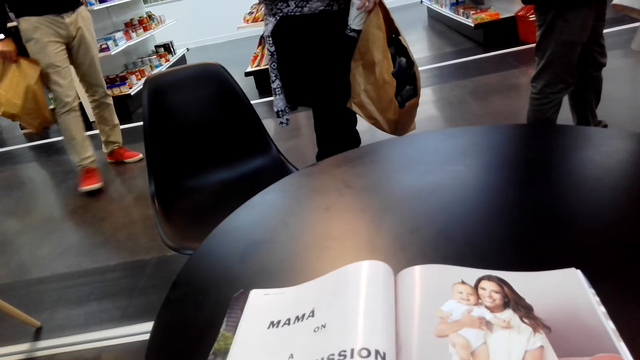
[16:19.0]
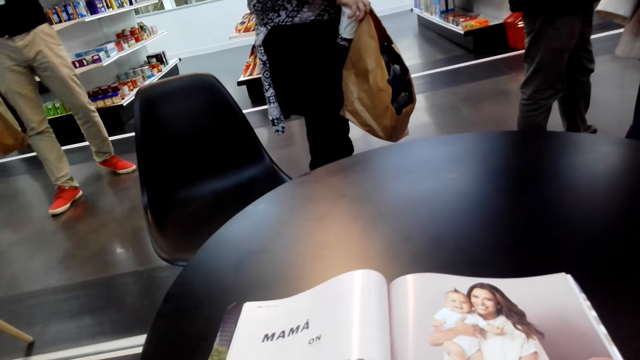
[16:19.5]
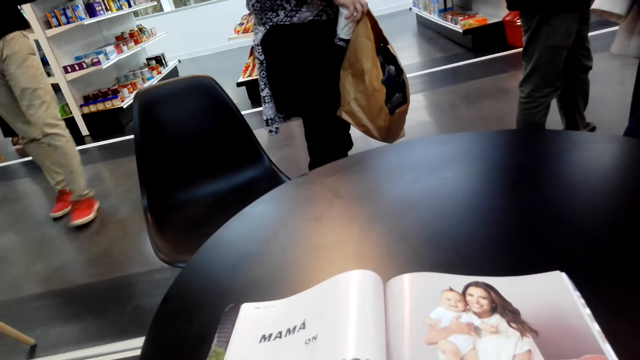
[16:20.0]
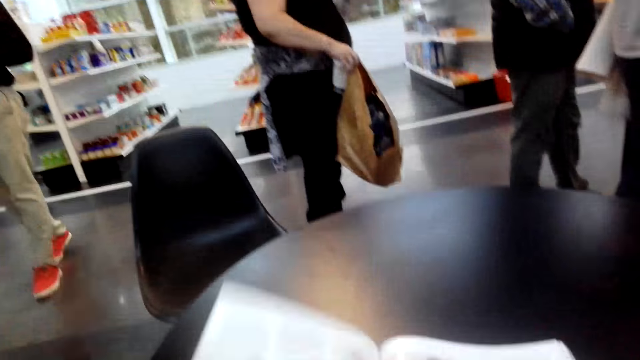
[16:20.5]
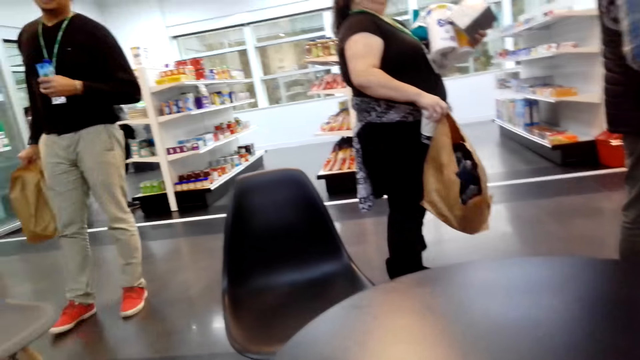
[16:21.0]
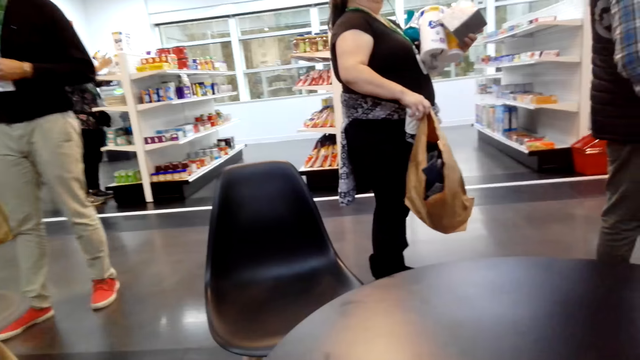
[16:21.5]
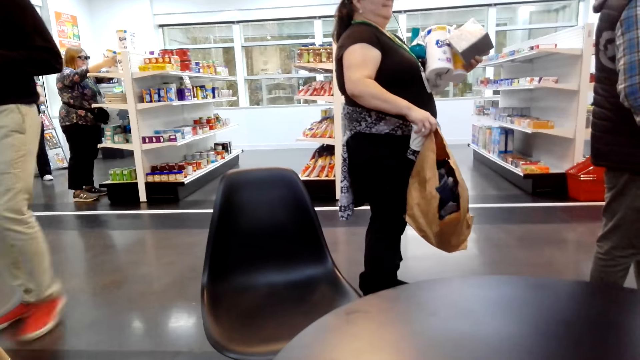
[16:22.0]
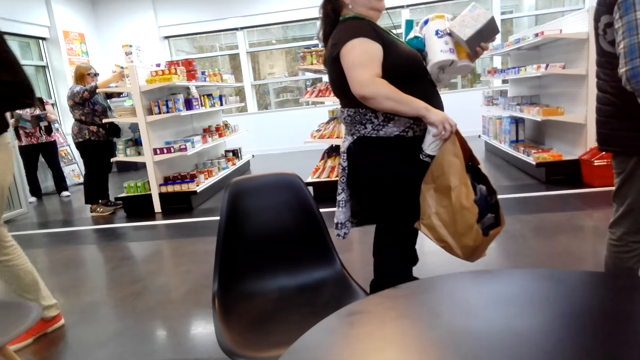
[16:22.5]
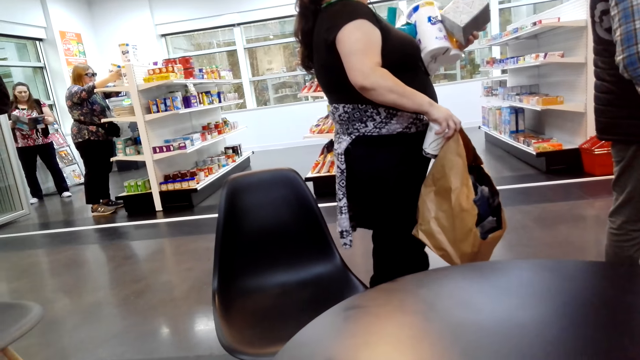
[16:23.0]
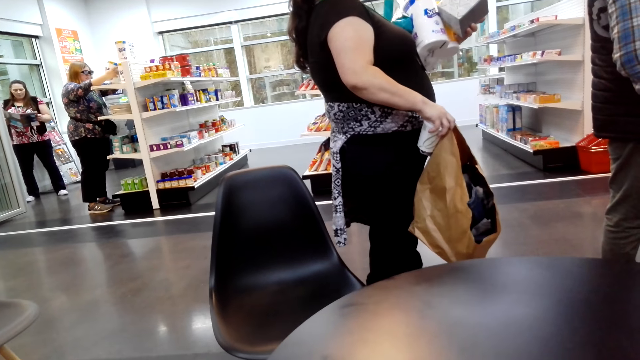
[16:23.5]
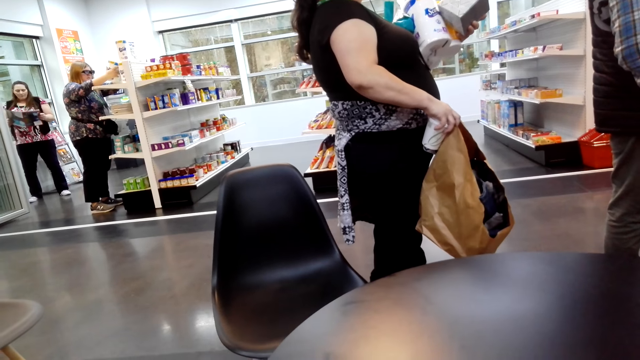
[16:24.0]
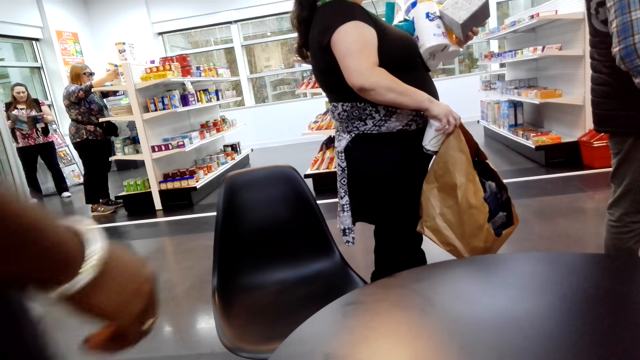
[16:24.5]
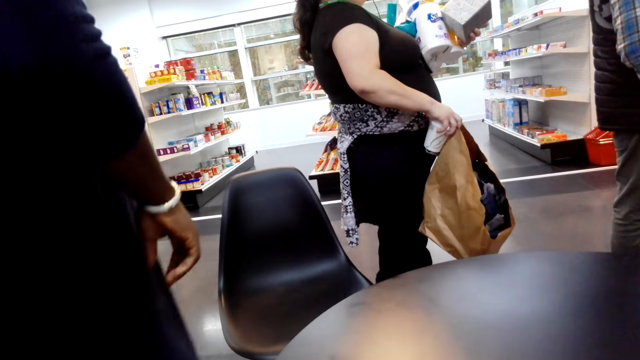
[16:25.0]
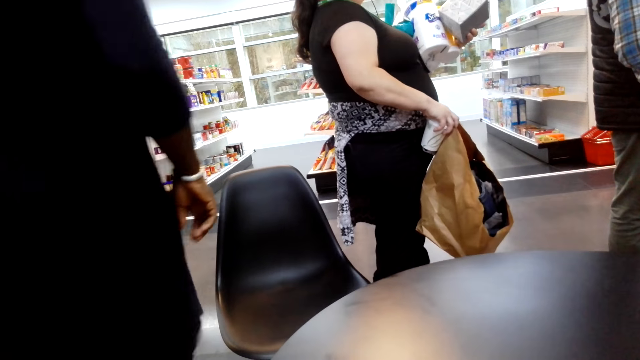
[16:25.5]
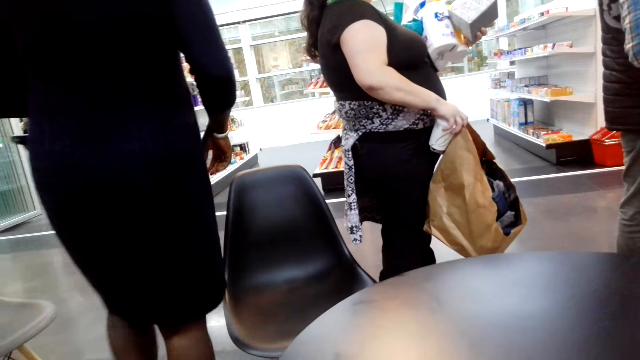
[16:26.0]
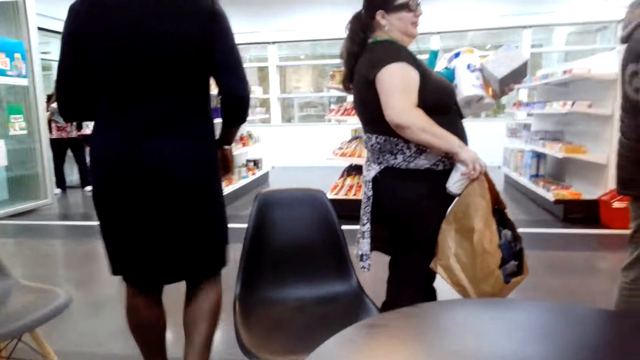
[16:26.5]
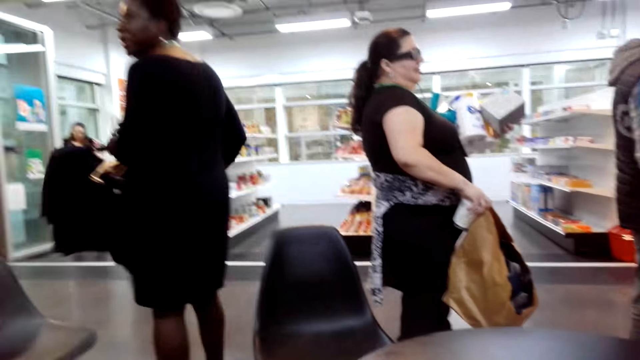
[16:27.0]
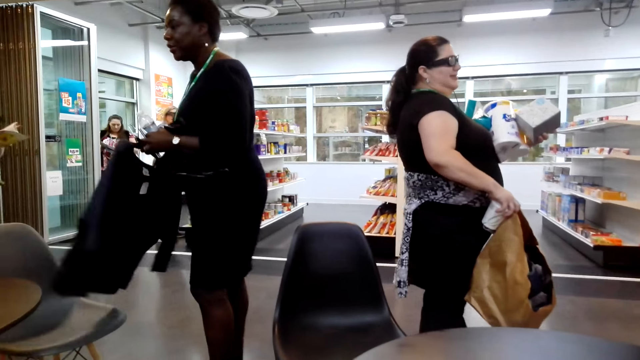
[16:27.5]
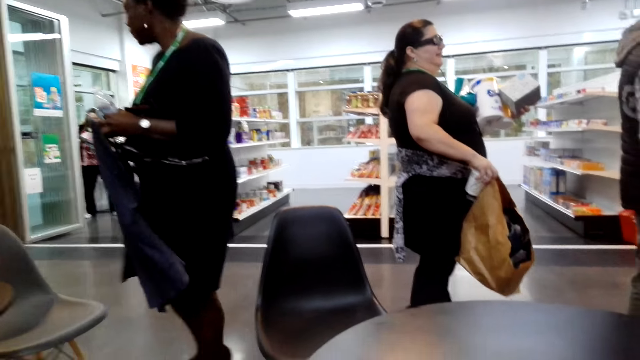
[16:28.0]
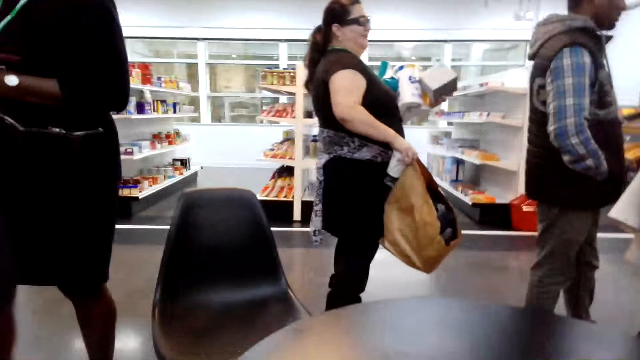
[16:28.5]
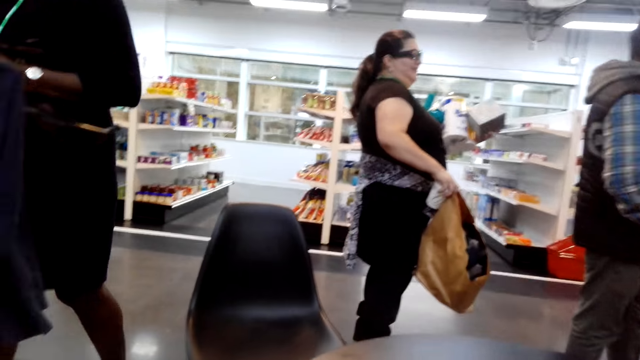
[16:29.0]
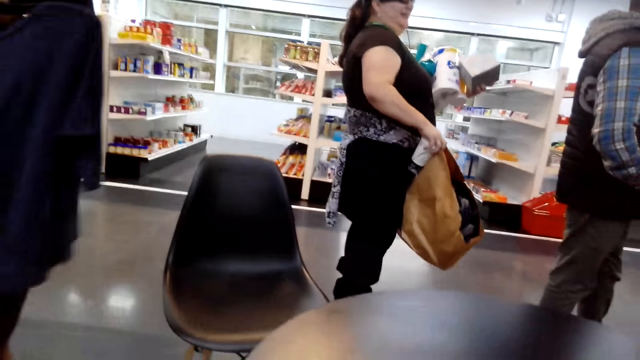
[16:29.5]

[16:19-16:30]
The camera wearer flips a page and reads the magazine.

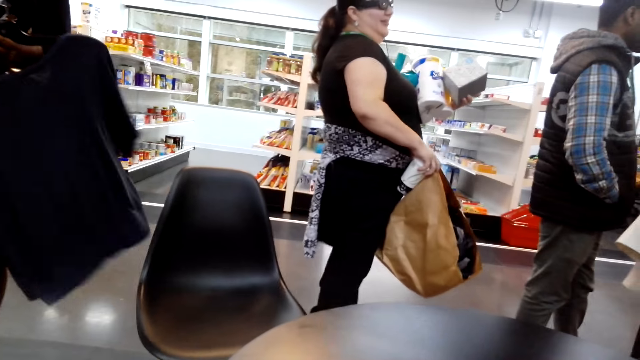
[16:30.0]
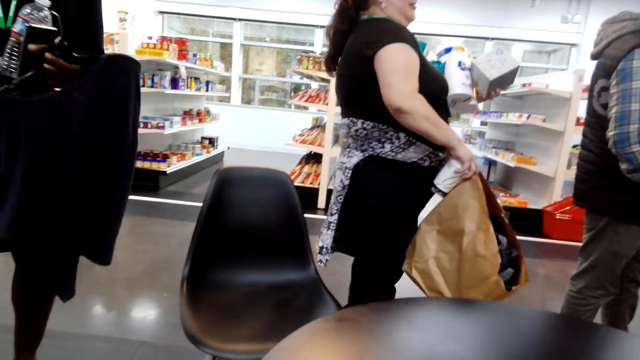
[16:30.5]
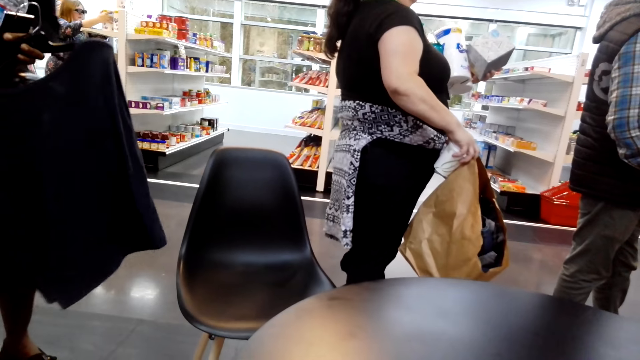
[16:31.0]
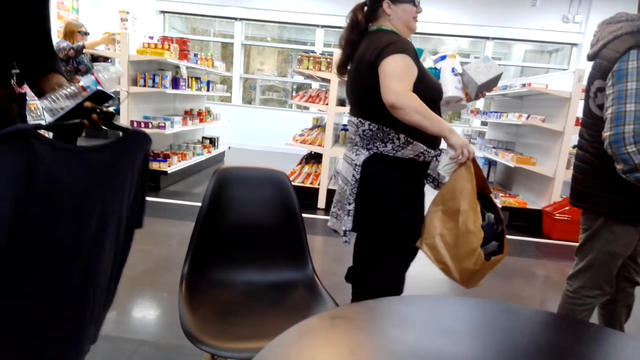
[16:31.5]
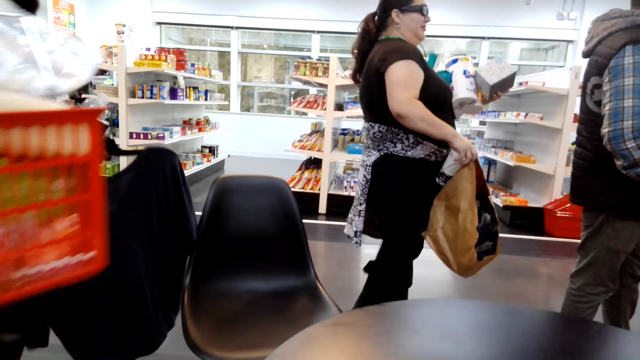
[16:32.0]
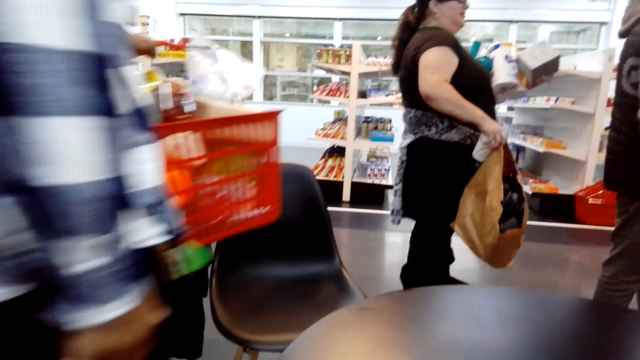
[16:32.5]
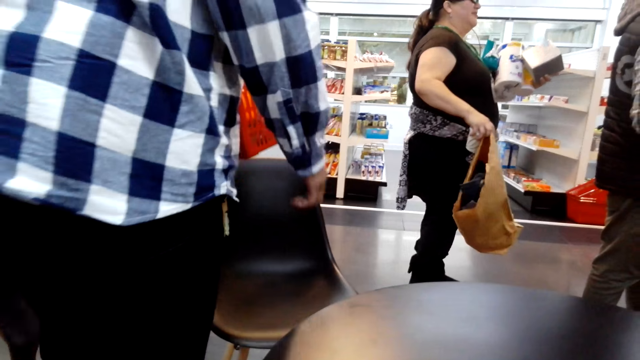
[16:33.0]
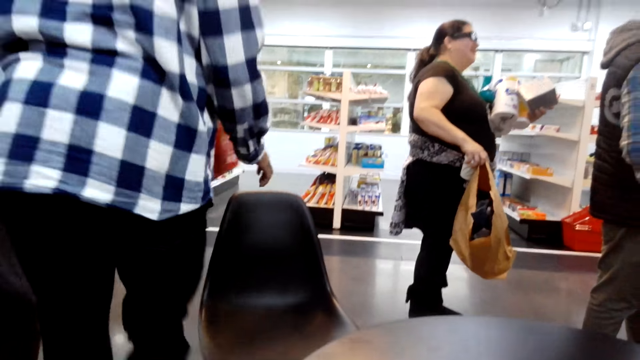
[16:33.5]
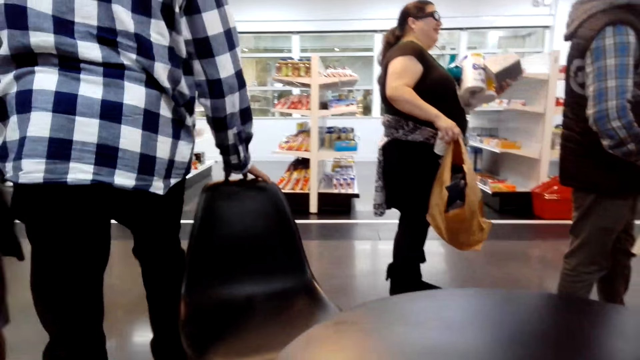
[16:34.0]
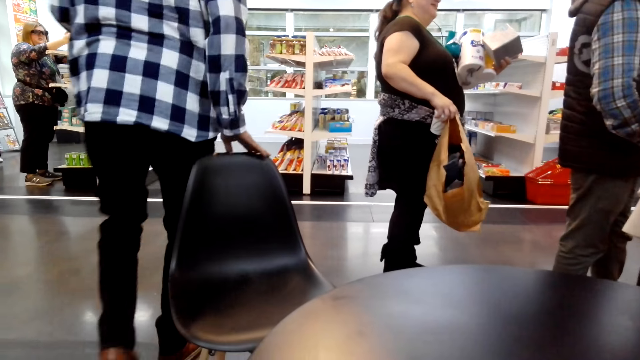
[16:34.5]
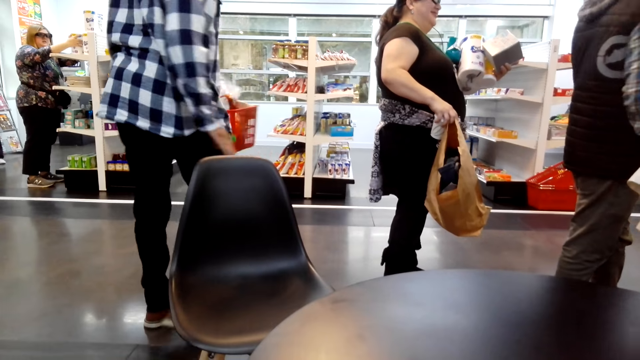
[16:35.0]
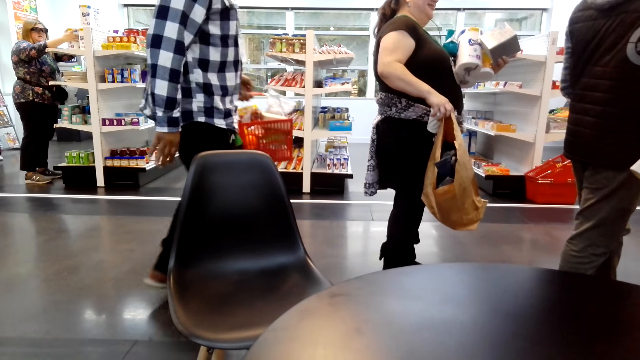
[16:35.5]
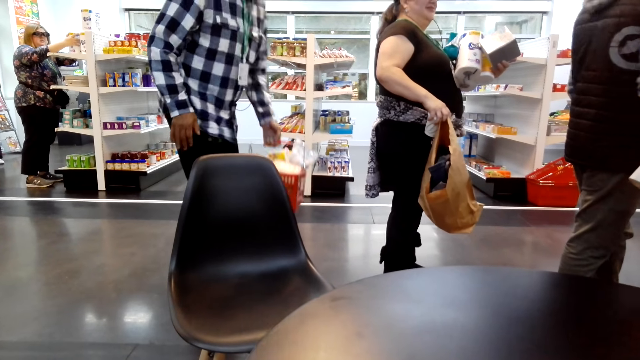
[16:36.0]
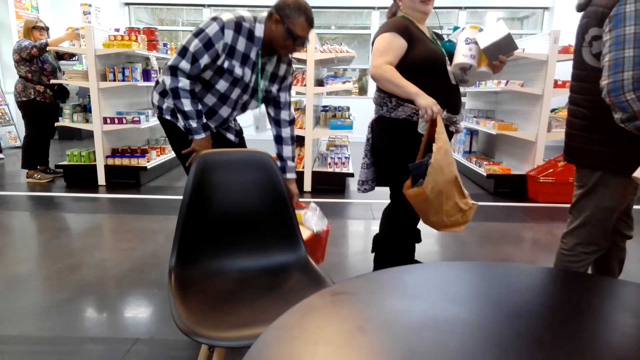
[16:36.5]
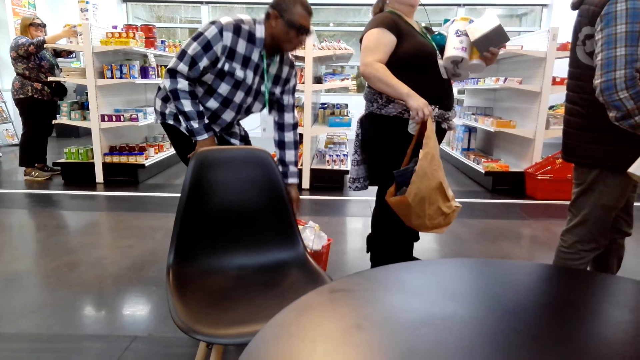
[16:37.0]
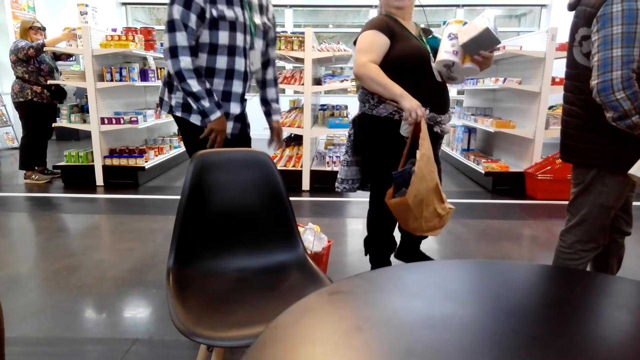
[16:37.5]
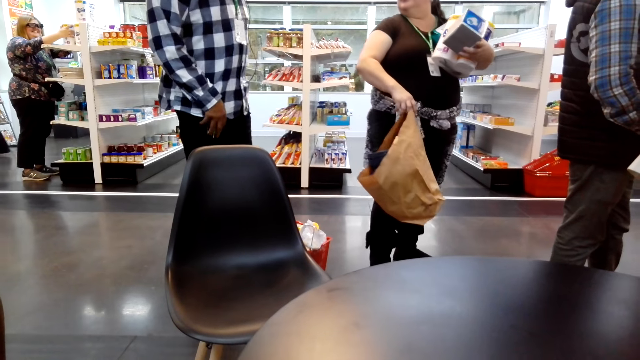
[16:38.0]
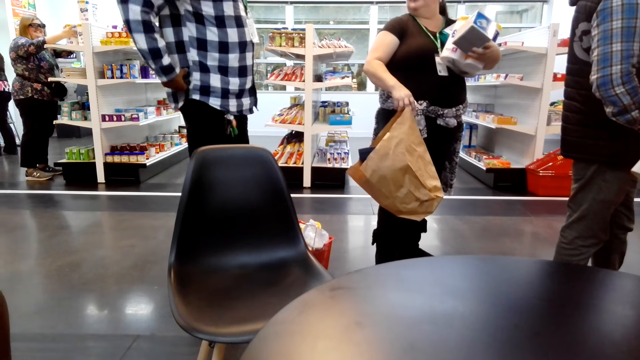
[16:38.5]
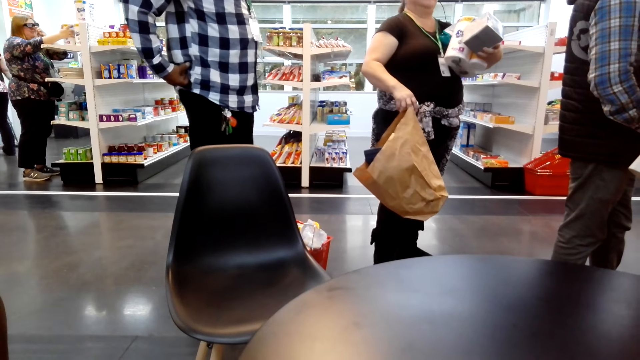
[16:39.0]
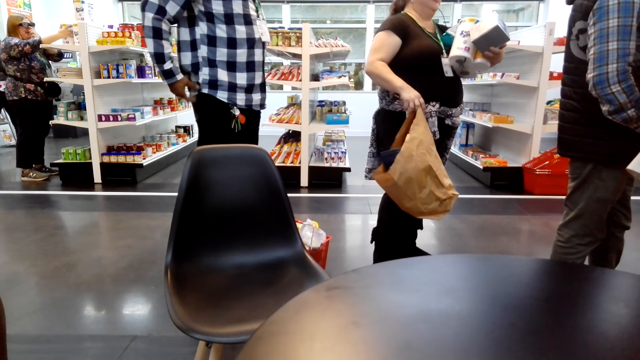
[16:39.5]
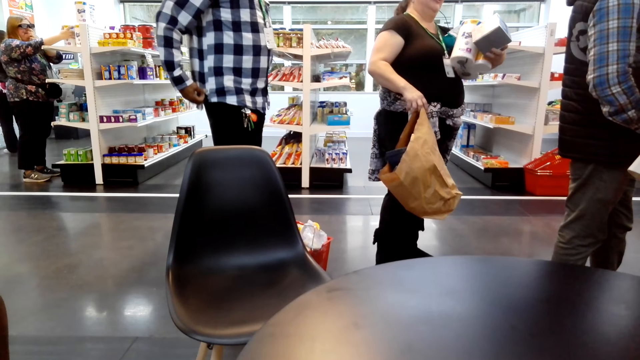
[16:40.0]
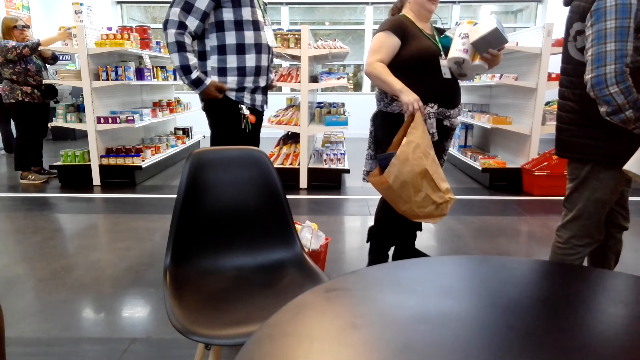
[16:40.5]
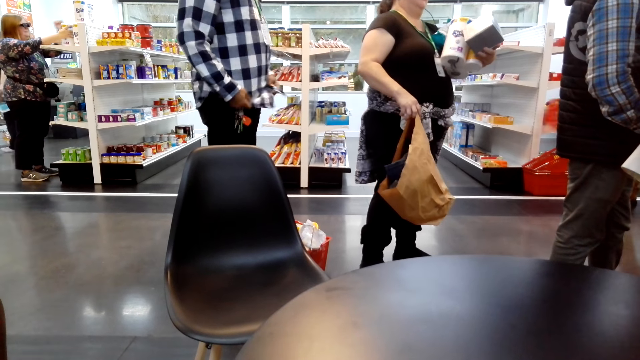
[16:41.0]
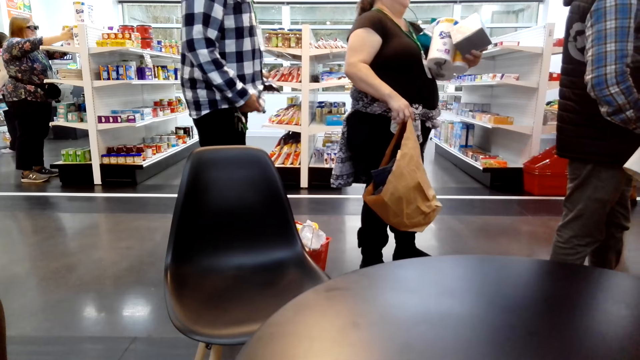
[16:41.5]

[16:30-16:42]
The camera wearer looks around.
